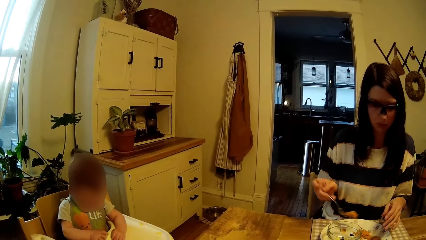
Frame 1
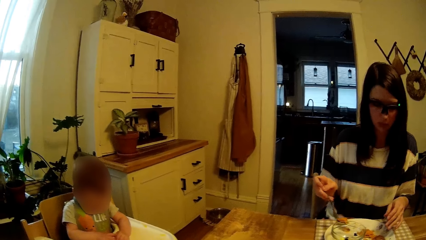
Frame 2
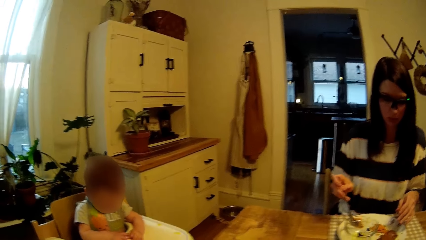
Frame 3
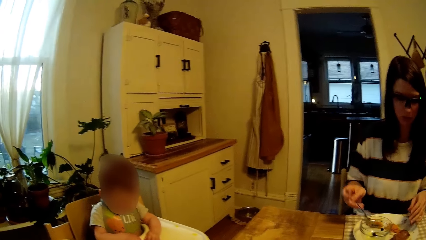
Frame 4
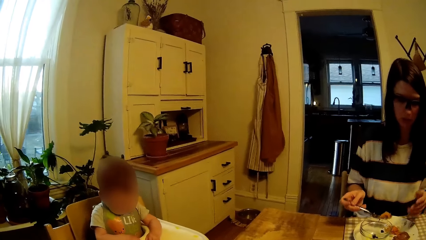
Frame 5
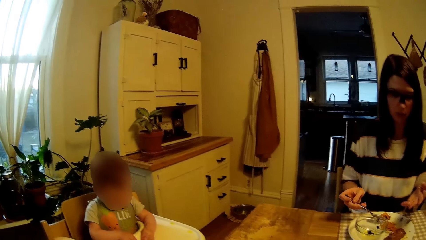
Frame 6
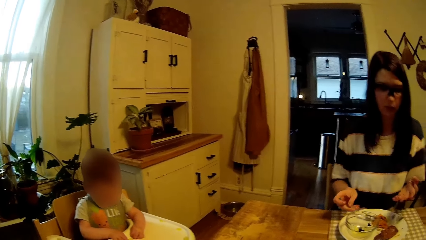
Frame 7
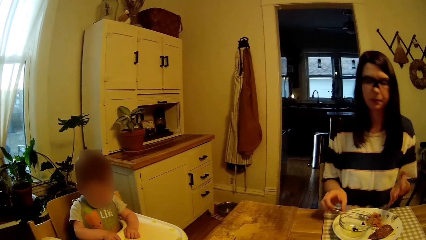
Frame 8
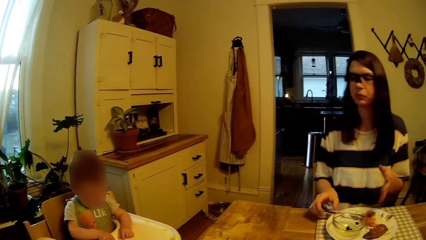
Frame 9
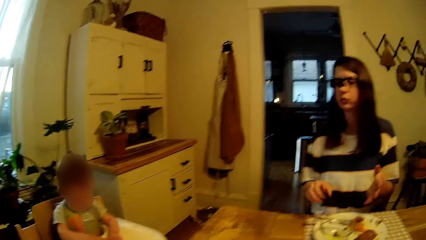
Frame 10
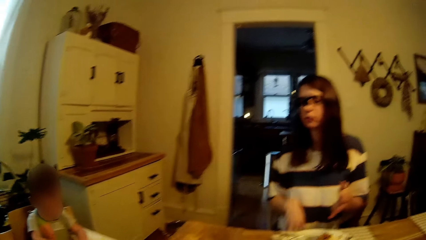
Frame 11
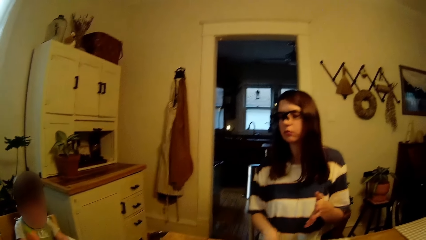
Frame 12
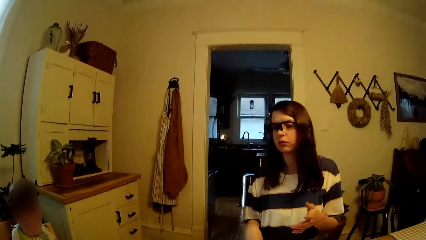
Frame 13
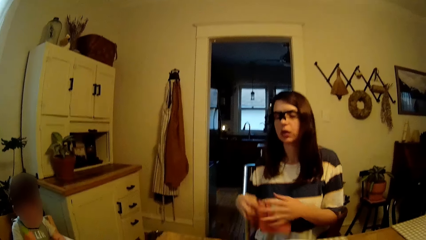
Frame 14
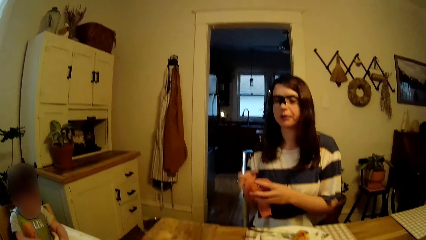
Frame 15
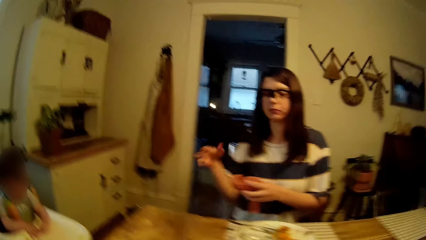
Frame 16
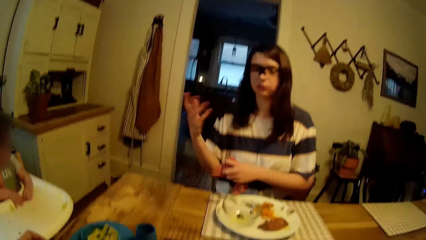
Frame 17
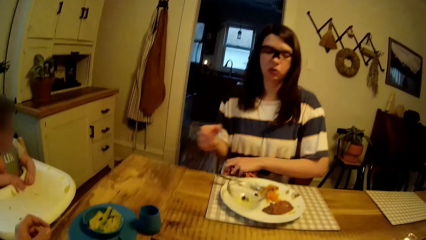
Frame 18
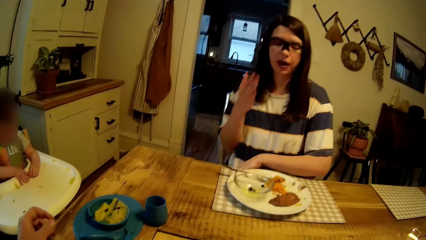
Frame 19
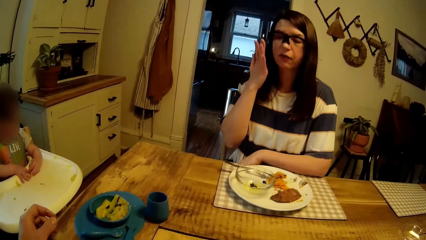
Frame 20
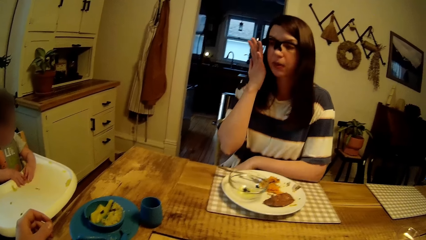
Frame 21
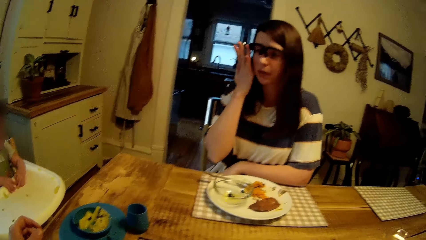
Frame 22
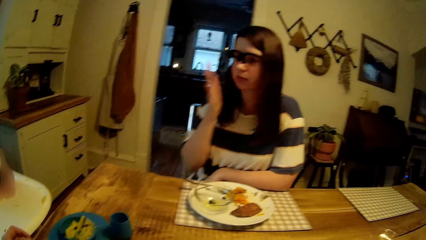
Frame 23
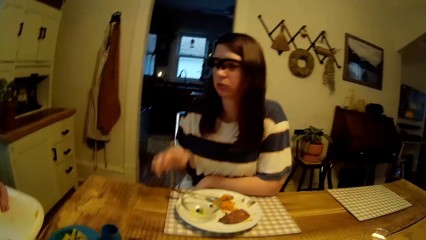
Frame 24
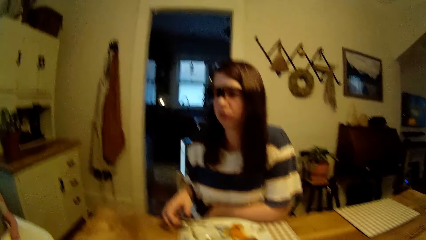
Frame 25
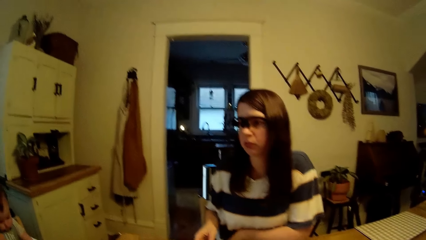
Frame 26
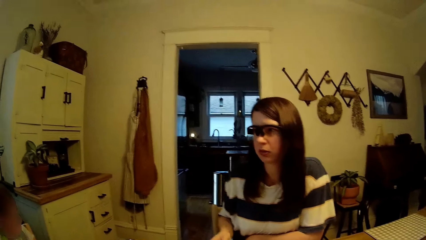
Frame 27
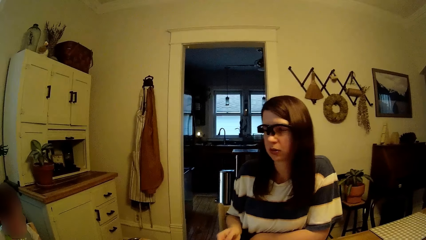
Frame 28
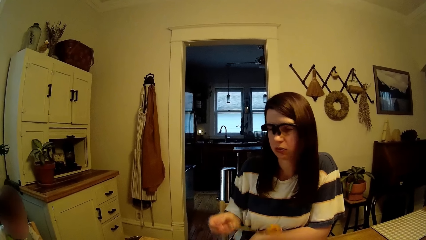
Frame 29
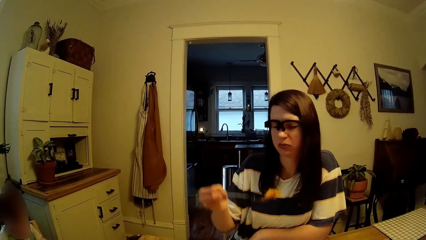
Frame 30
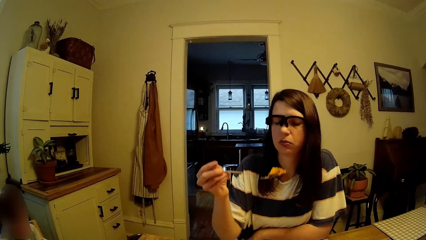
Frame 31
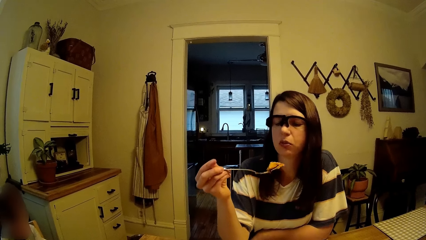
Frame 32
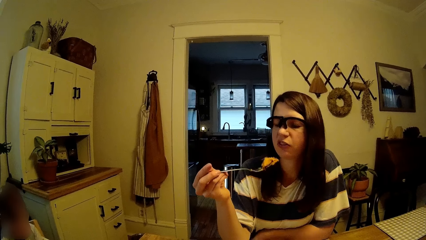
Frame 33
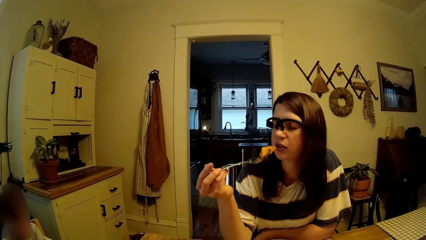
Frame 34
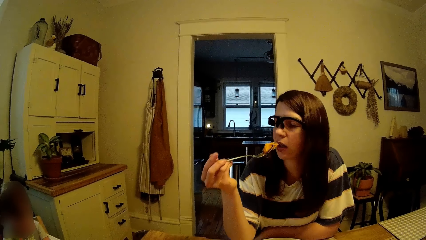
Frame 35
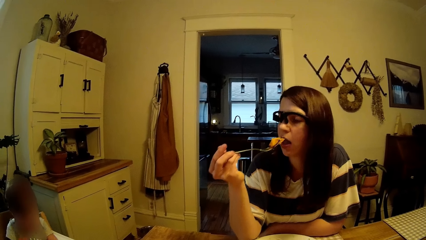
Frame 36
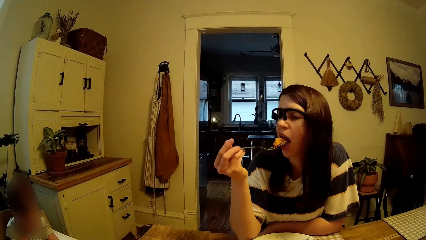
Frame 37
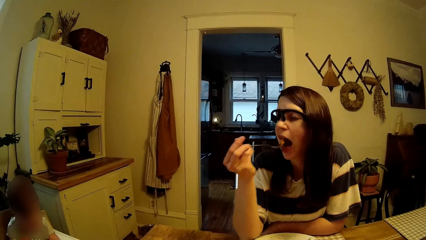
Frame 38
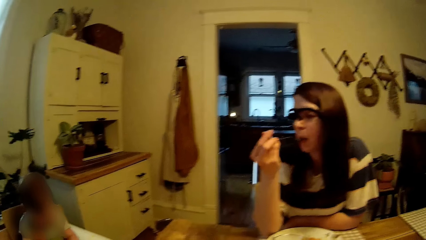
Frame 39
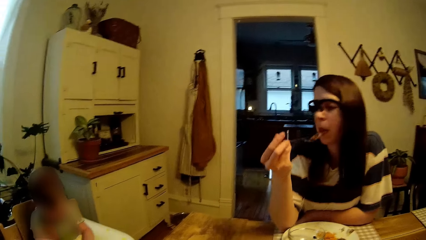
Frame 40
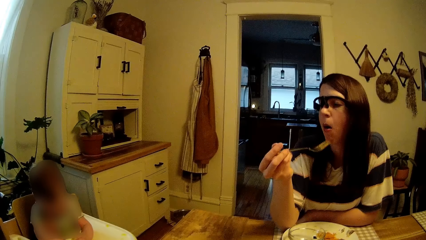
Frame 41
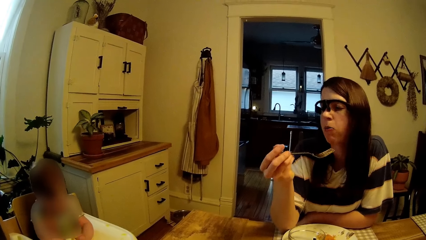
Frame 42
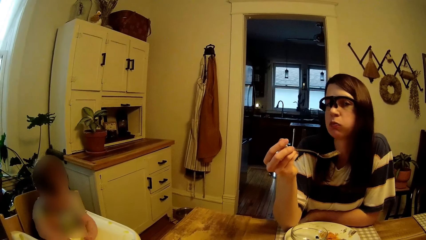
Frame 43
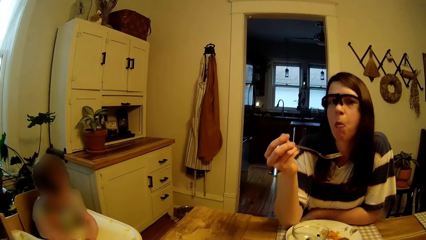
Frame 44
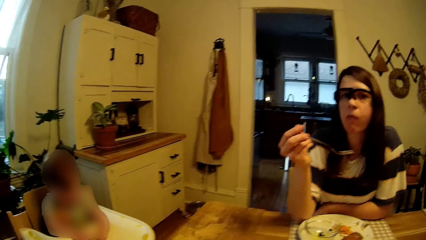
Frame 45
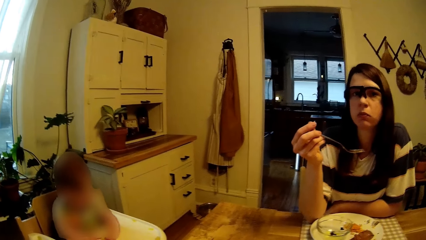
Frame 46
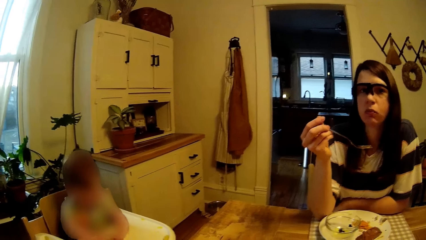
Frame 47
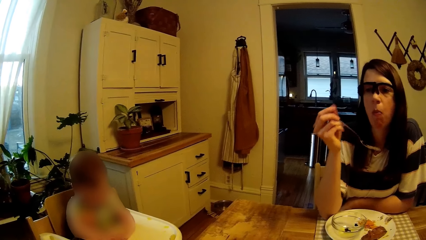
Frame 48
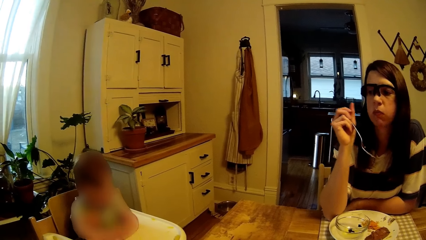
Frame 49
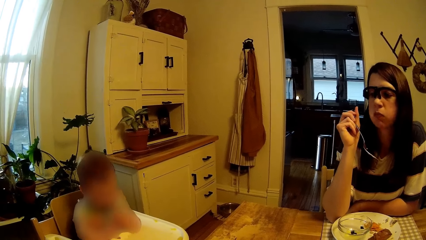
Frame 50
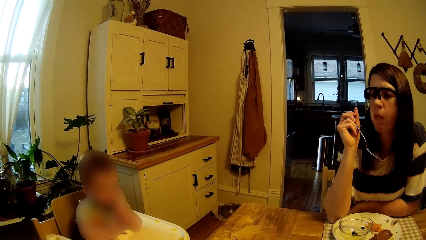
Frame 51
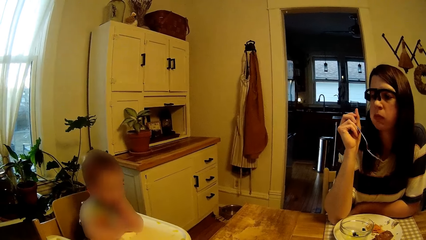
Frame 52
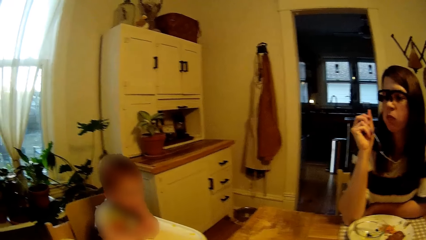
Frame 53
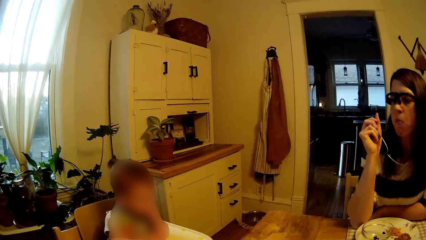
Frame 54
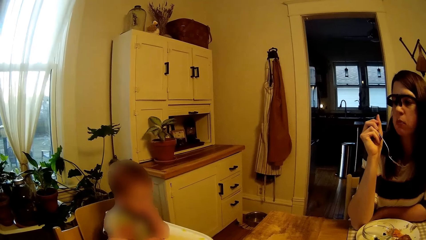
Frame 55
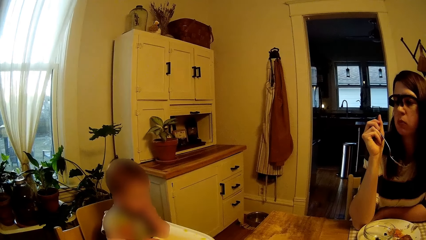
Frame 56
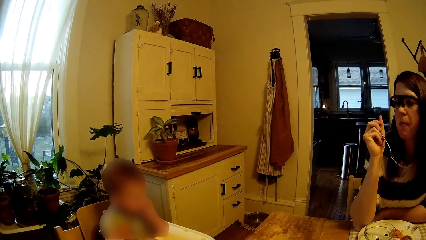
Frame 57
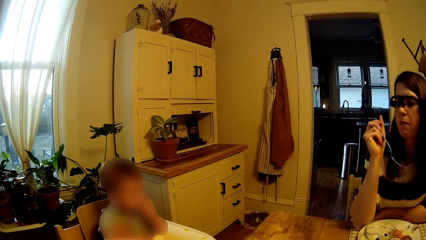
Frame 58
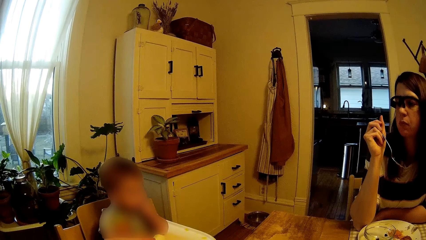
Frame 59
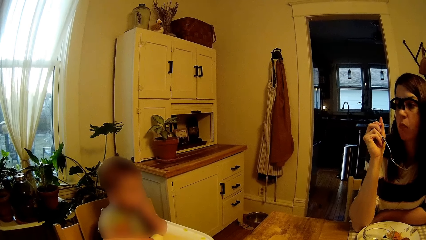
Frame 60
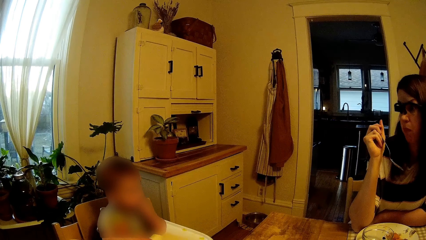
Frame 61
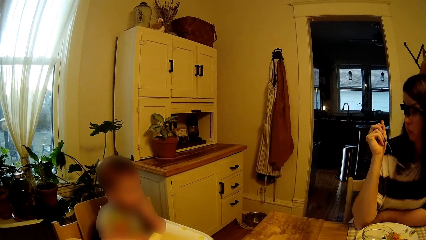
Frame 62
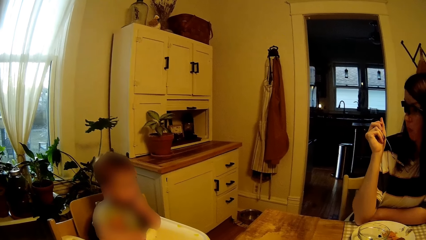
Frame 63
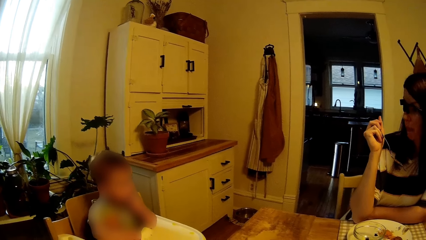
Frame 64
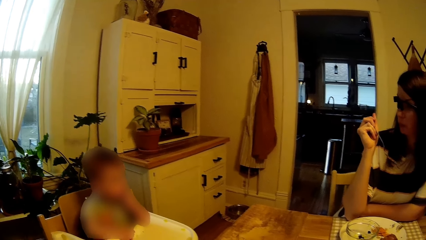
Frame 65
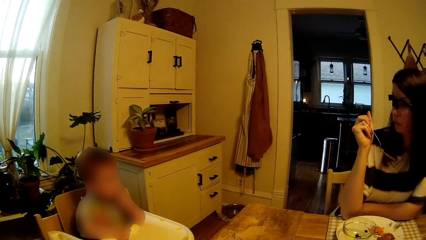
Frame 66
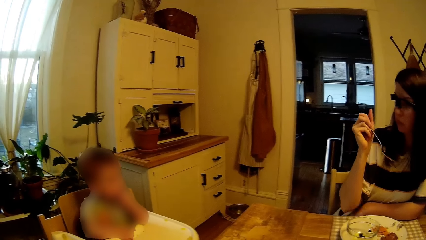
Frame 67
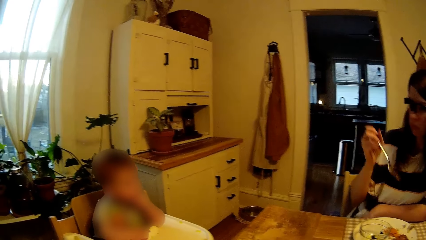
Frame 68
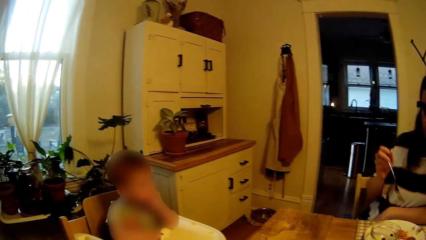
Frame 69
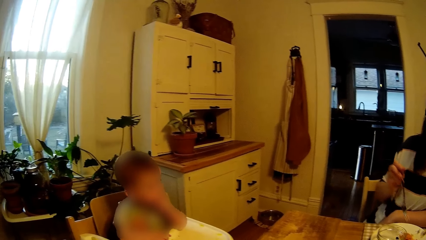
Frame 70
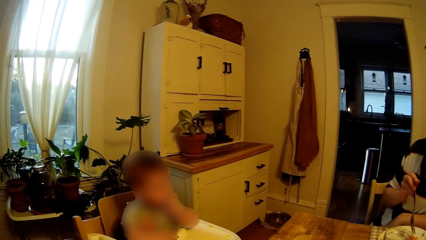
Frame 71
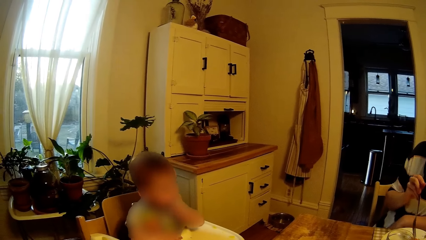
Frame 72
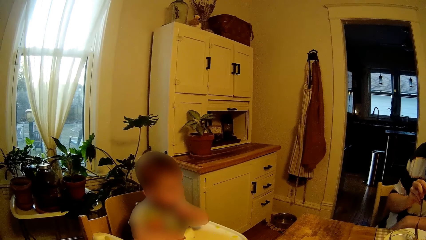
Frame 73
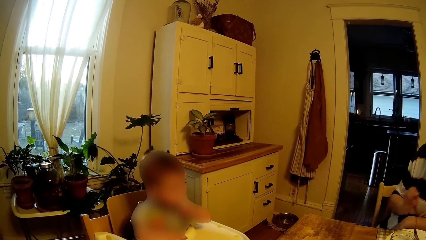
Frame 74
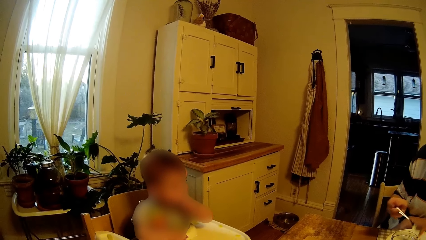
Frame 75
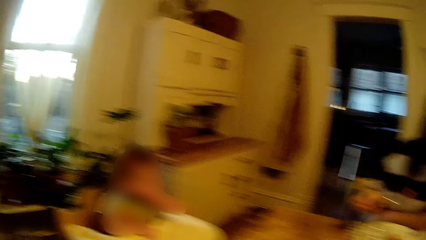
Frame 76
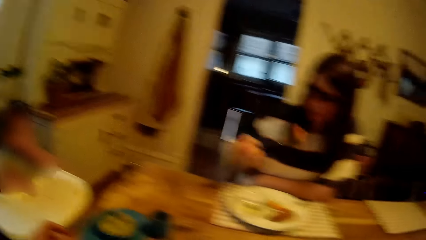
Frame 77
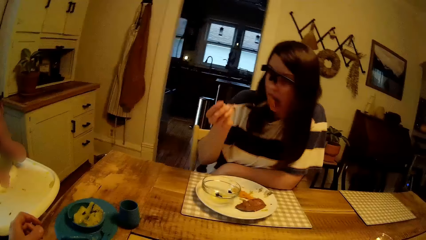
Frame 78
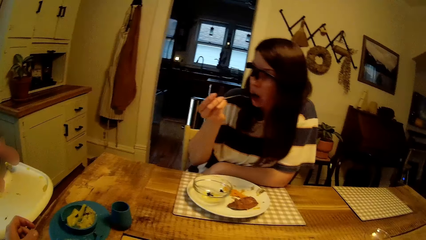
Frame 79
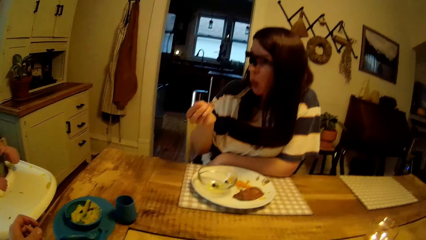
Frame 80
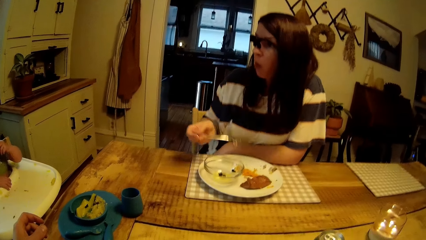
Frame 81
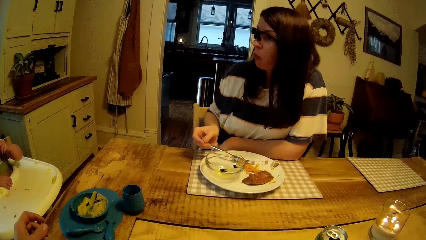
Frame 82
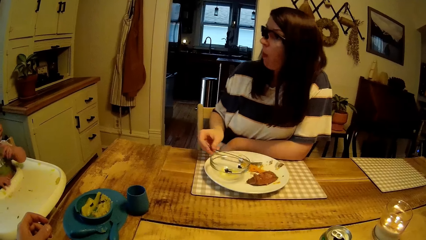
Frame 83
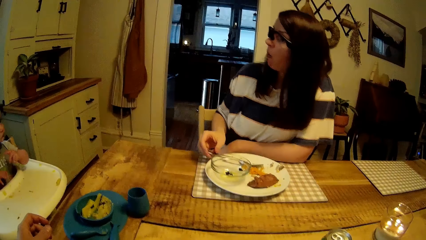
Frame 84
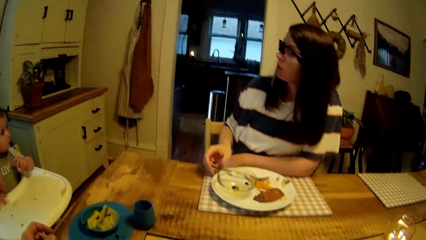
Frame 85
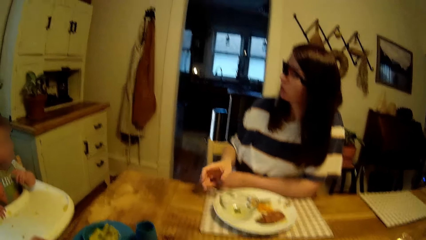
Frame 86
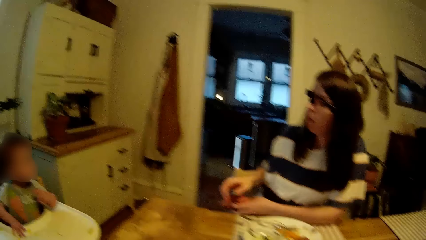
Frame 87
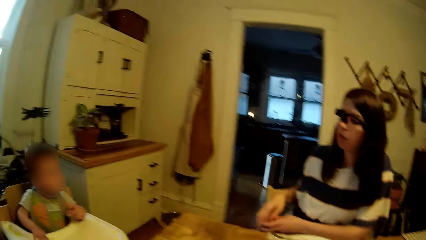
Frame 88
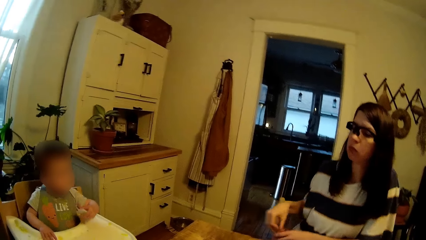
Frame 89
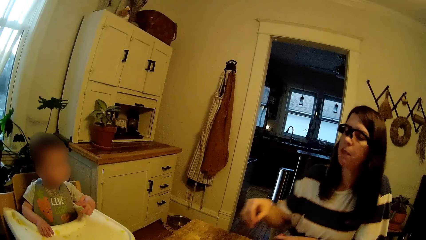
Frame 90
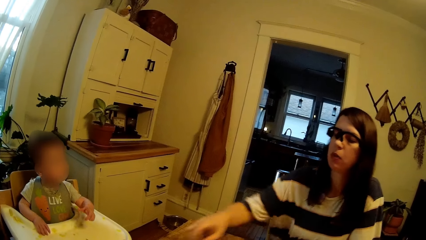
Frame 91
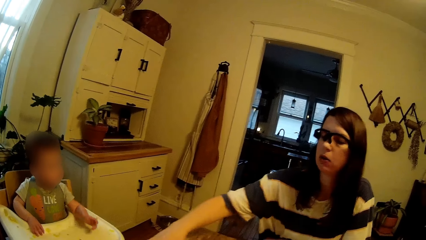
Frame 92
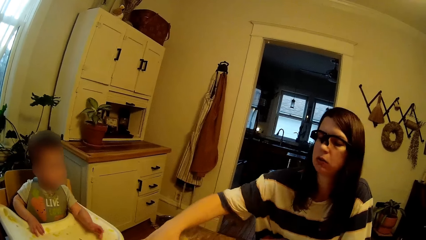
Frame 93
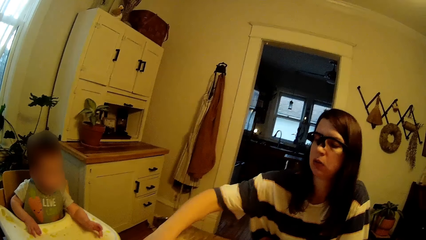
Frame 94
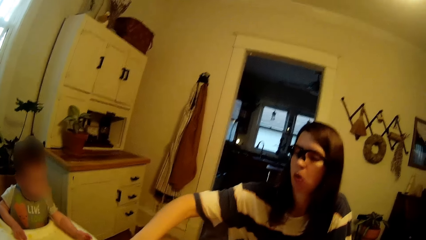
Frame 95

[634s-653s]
The camera wearer looks around. The woman scoops food and drops the fork on the plate with her right hand. The camera wearer looks around. The woman picks up a towel from the chair with her right hand, holds the towel with her left hand, moves the hands, talks with the camera wearer, carries the fork from the spoon with her right hand, scoops food and eats the pie. The camera wearer talks with the woman. The woman holds the fork. The camera wearer looks around. The woman talks with the camera wearer, scoops the pie on the plate with the fork in her right hand, eats the pie and drops the fork on the plate with her right hand. The camera wearer talks with the woman.
